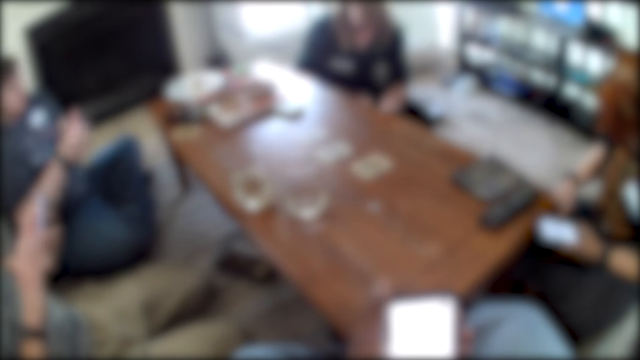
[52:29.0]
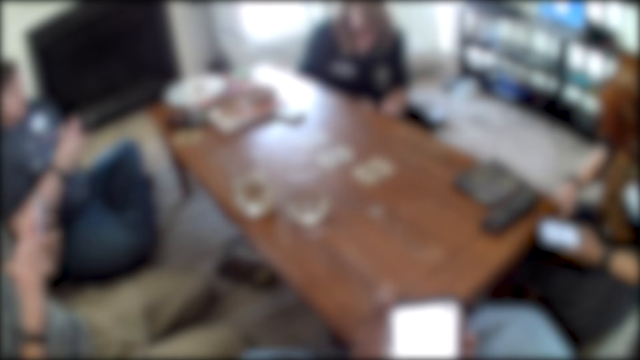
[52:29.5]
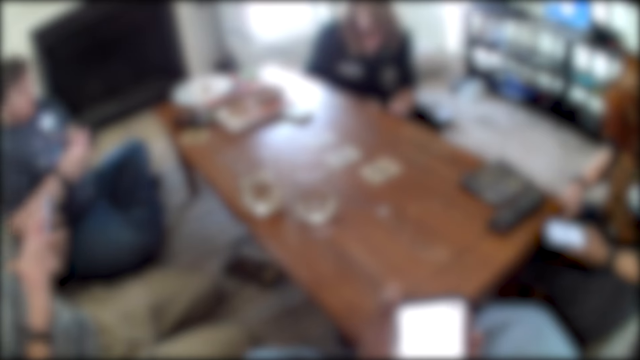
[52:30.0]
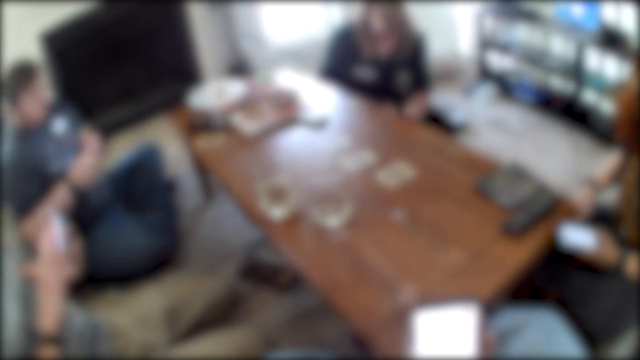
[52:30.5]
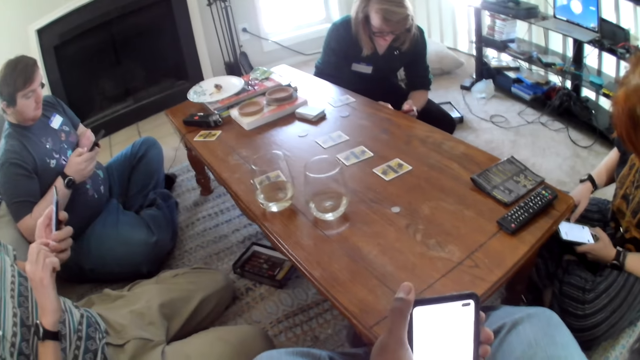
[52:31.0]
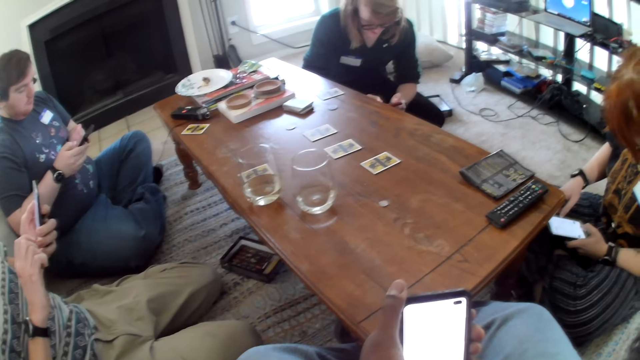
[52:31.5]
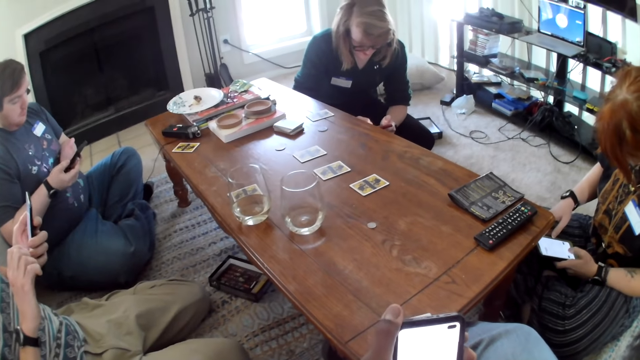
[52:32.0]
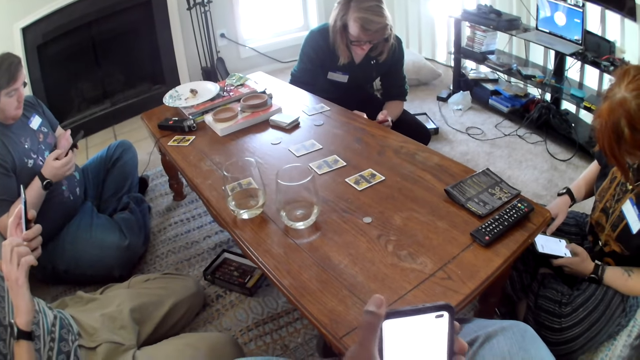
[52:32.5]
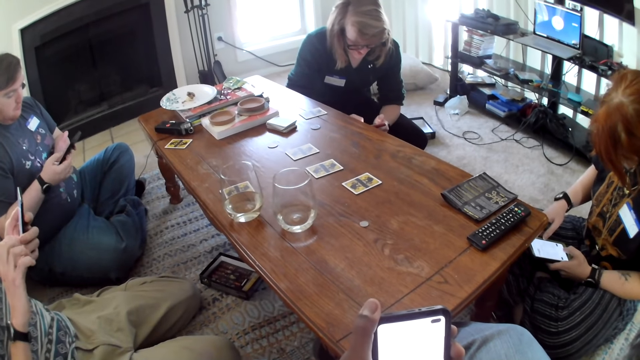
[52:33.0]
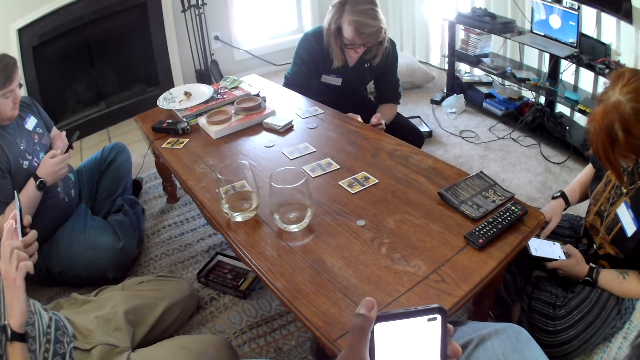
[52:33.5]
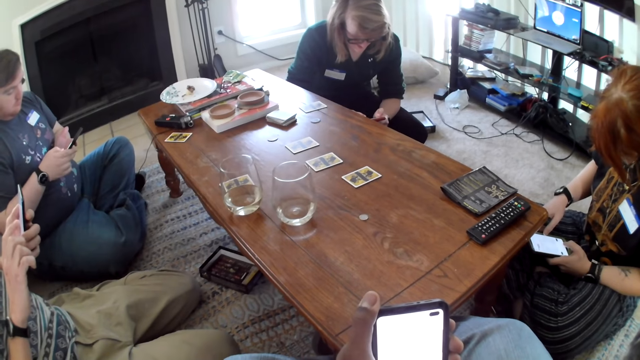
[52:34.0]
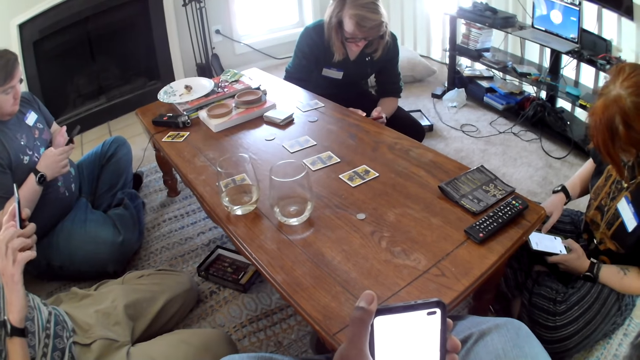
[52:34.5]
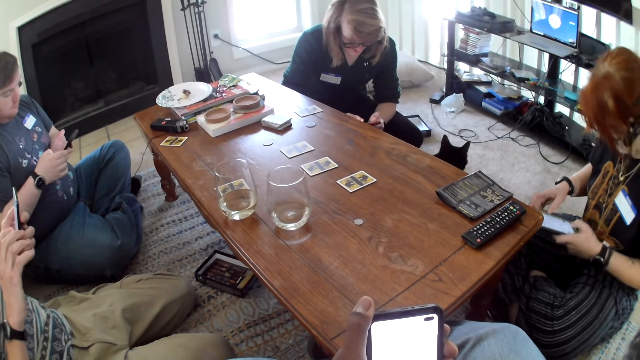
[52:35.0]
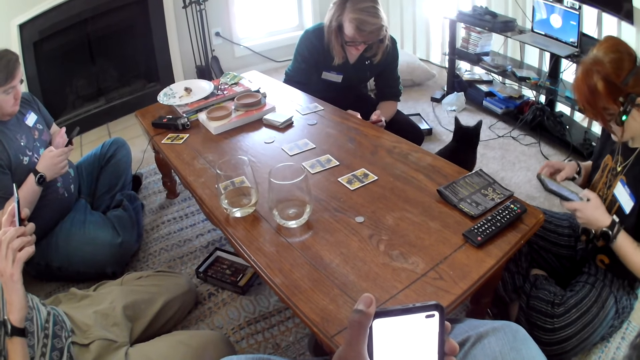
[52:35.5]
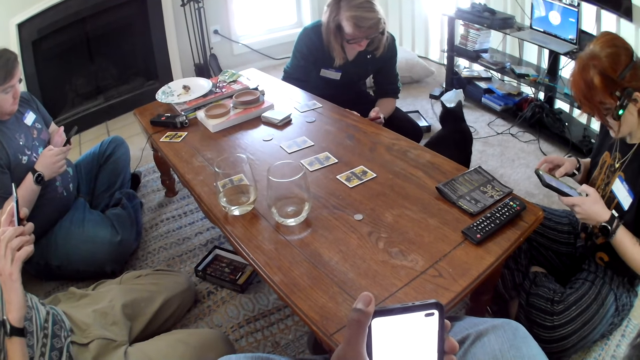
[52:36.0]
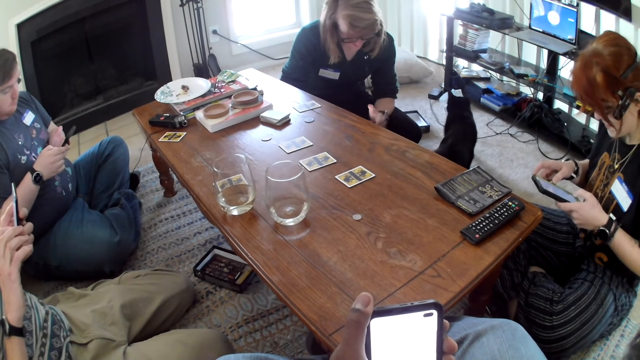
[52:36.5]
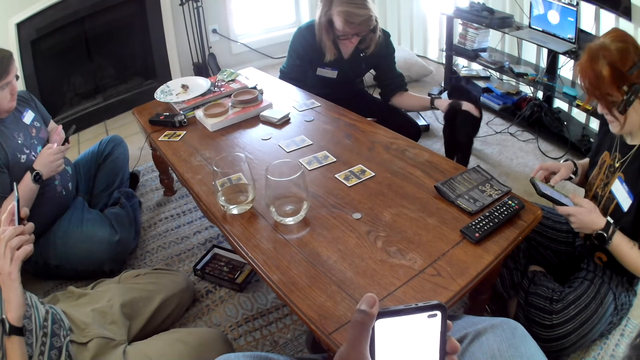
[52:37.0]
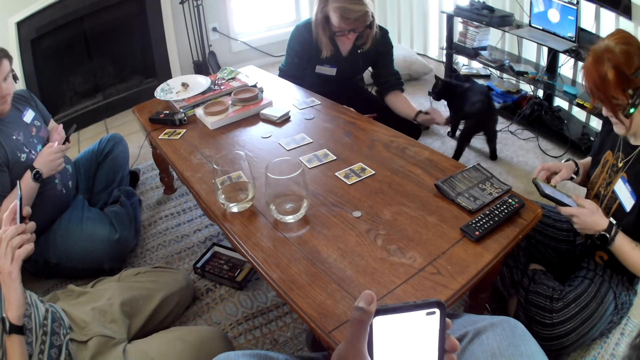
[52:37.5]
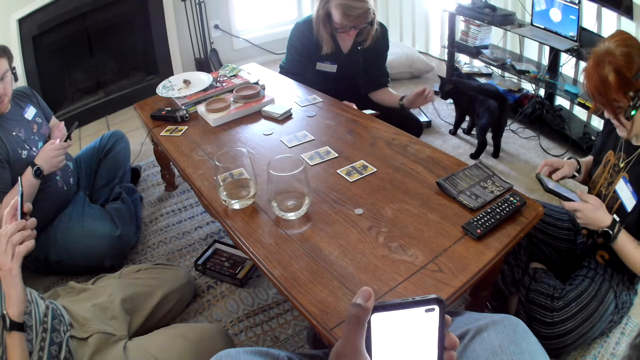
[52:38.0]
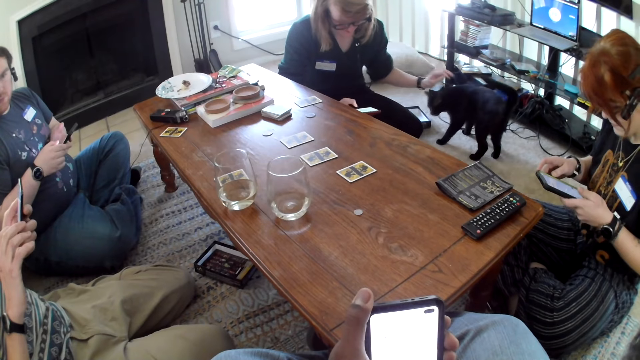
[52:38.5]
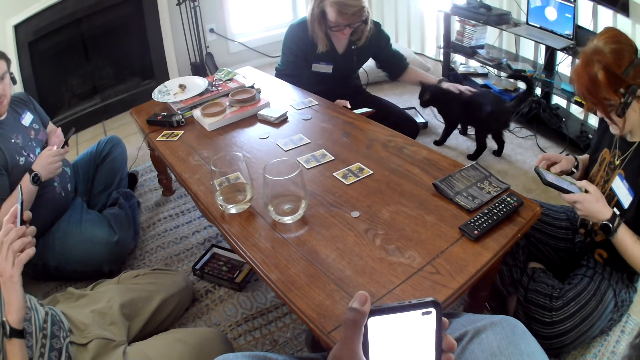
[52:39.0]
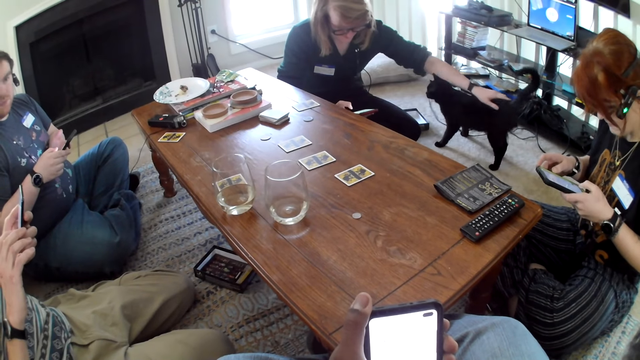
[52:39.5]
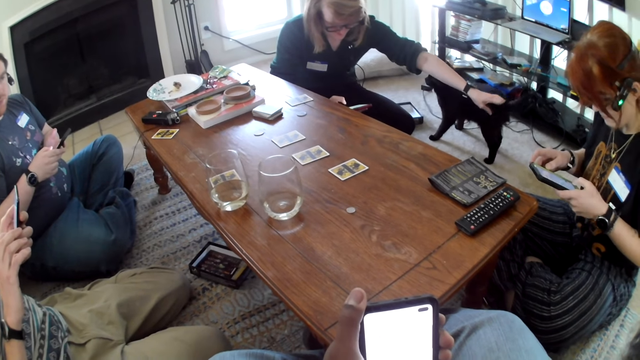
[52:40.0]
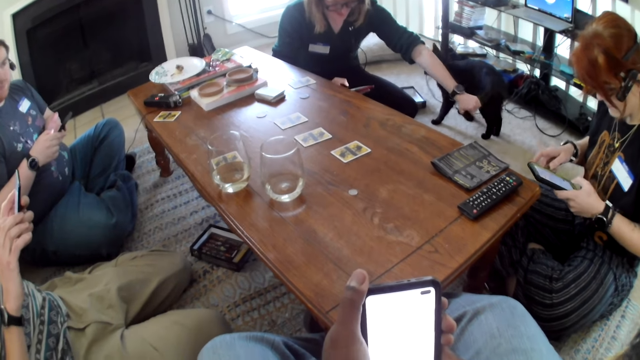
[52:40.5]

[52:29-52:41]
The camera wearer uses the phone. A man uses the phone. A person holds a cat. A woman uses the phone.

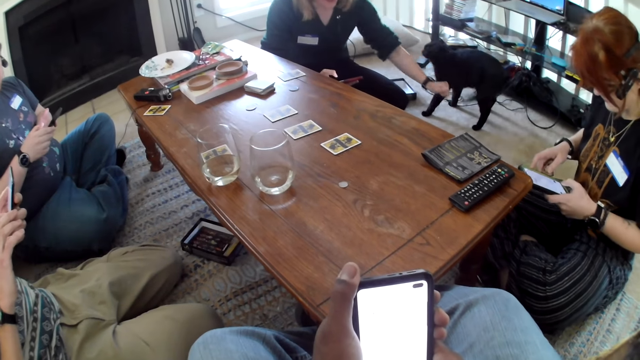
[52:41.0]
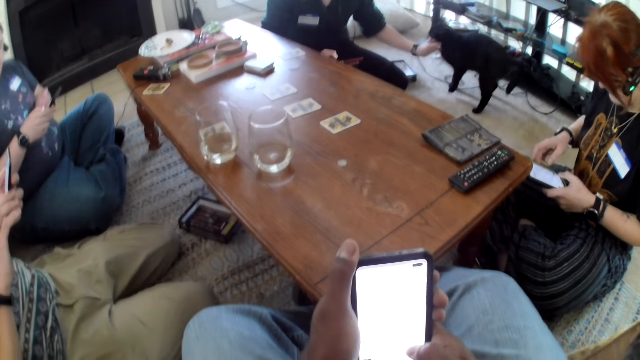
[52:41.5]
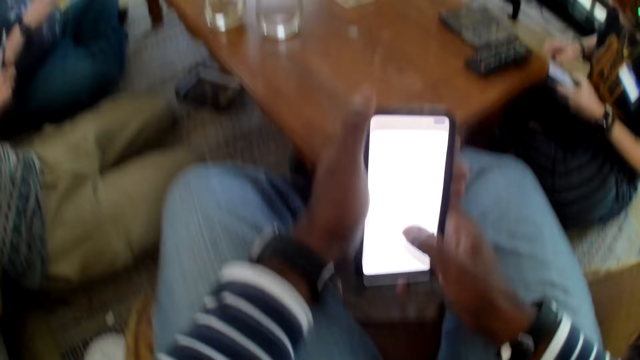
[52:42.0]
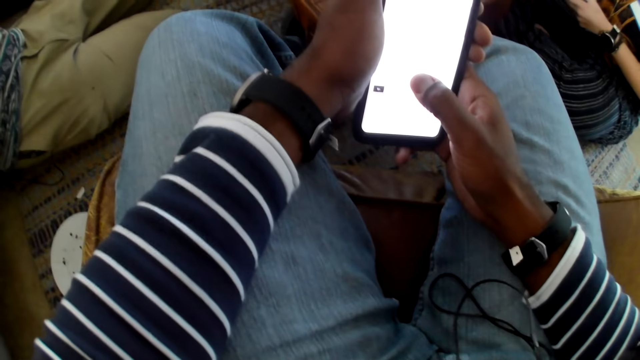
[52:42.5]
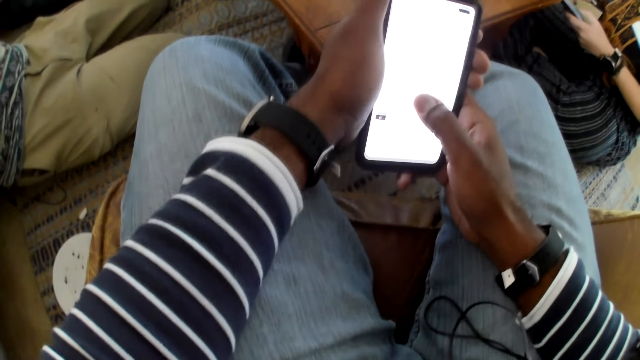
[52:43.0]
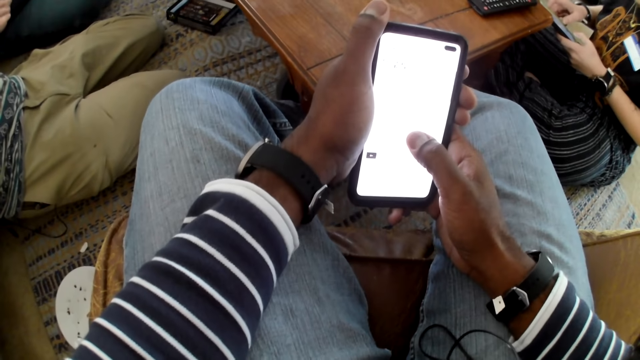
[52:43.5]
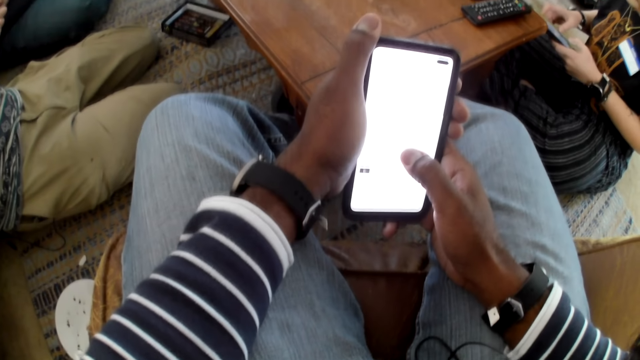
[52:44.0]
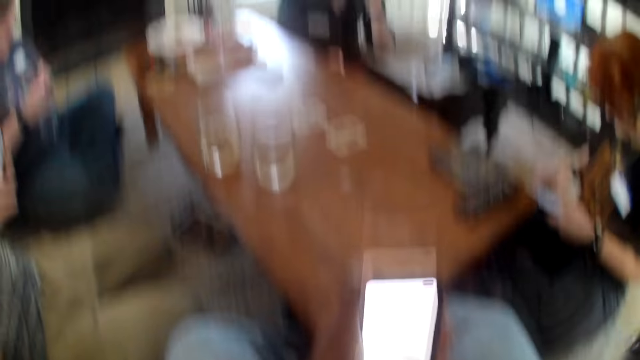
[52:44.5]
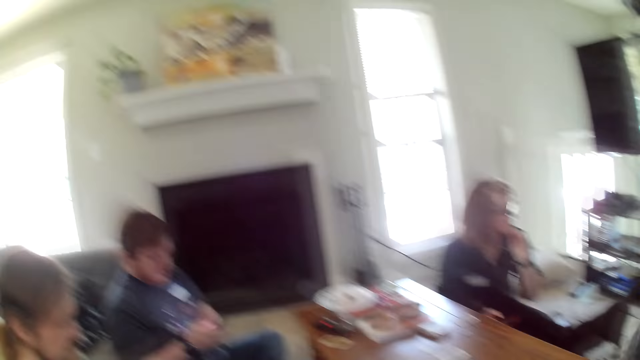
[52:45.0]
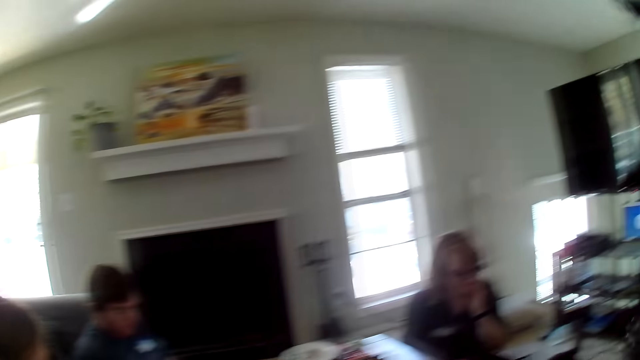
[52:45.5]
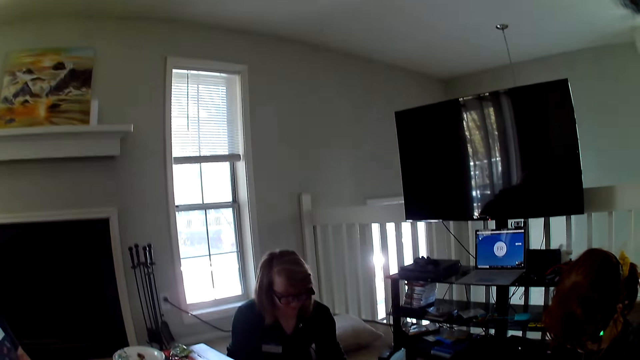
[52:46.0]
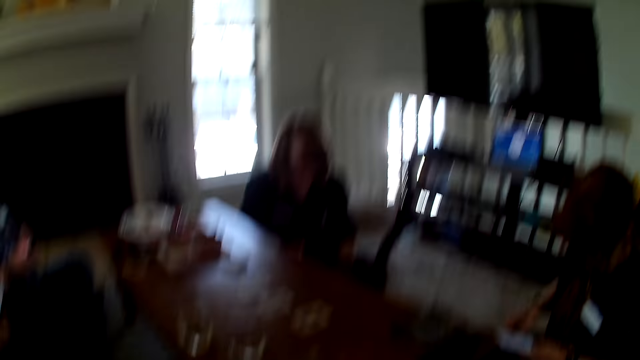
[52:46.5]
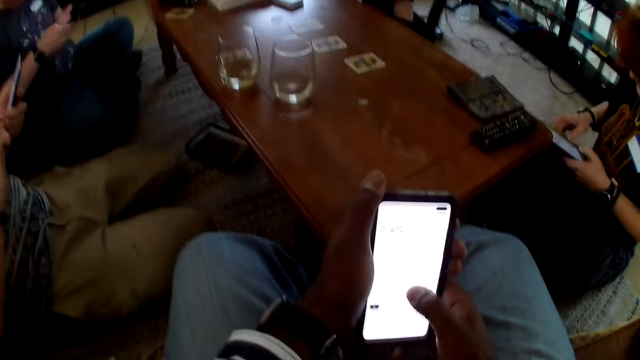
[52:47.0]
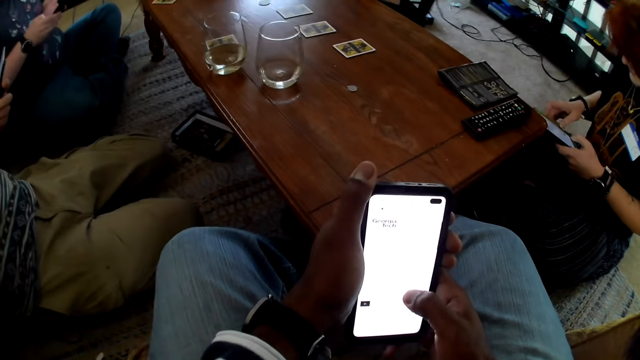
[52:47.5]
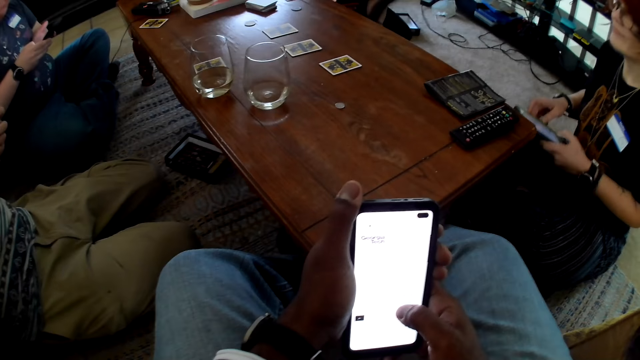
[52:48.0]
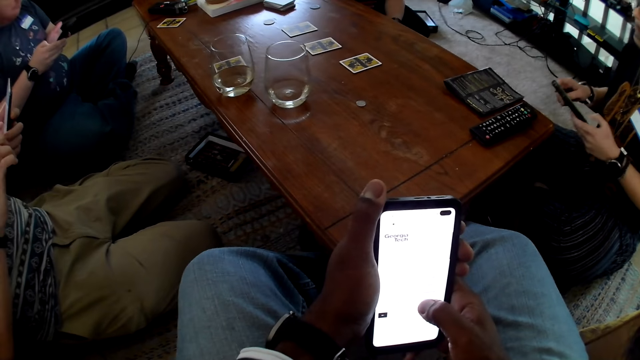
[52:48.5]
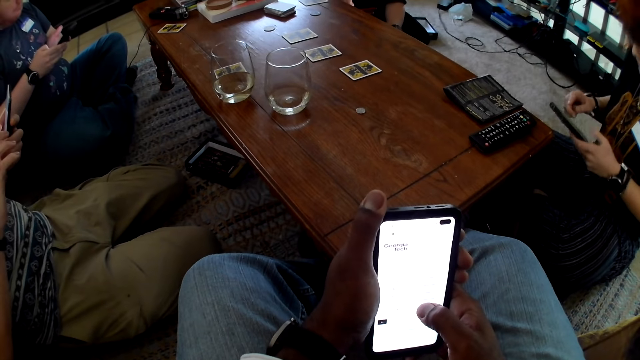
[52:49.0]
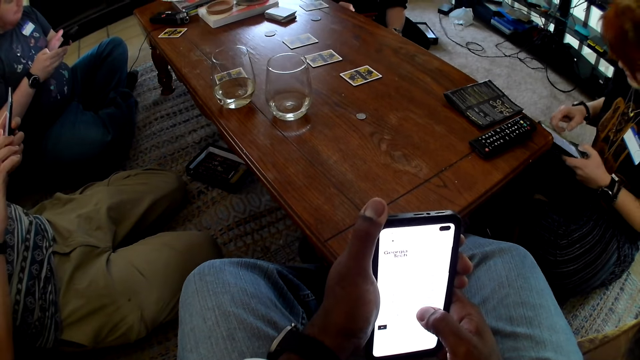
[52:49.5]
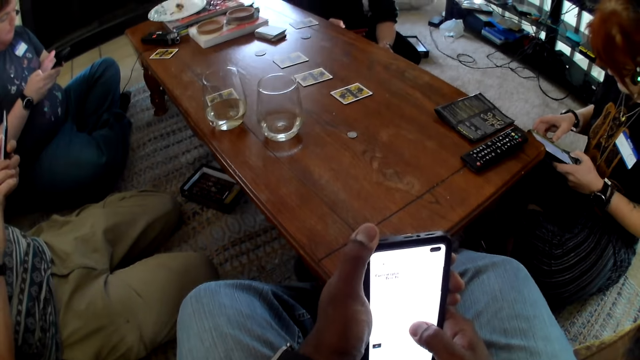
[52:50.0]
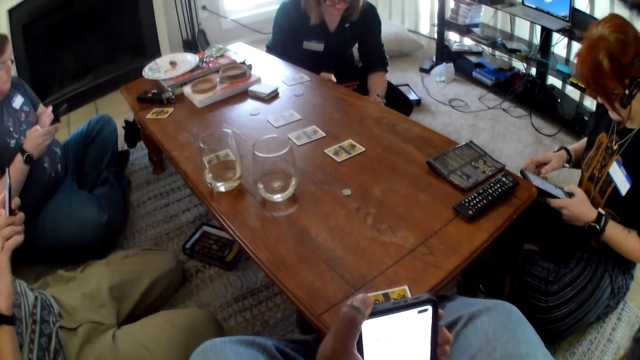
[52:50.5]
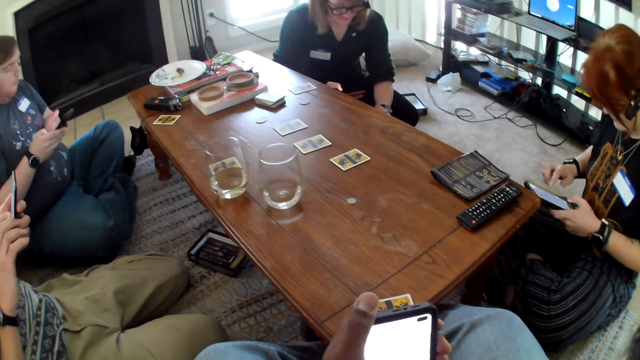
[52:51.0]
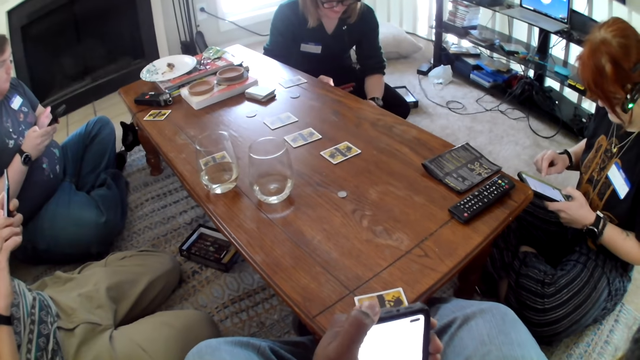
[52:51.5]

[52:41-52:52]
The camera wearer uses the phone.
